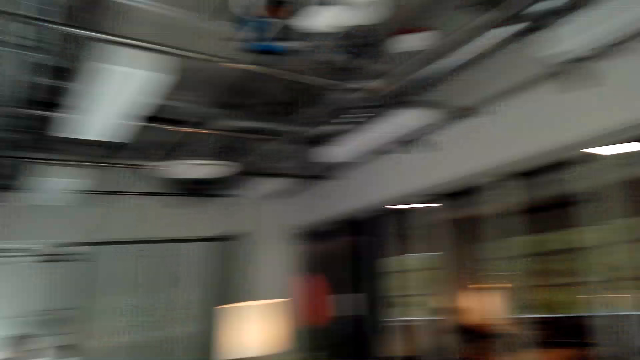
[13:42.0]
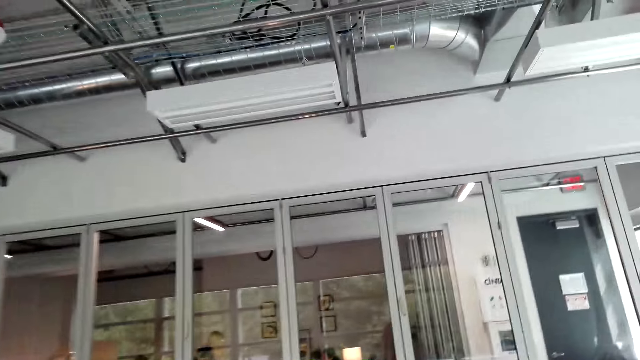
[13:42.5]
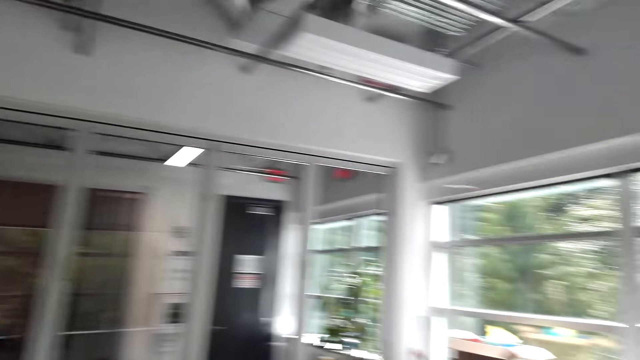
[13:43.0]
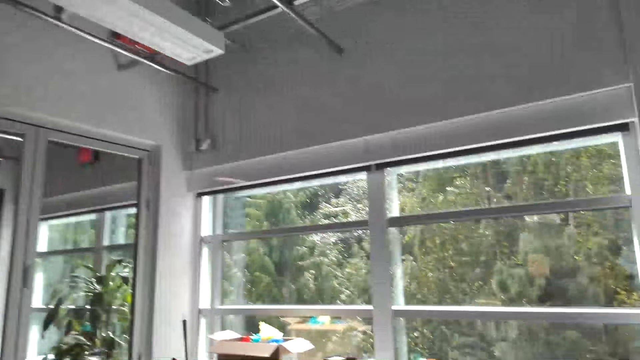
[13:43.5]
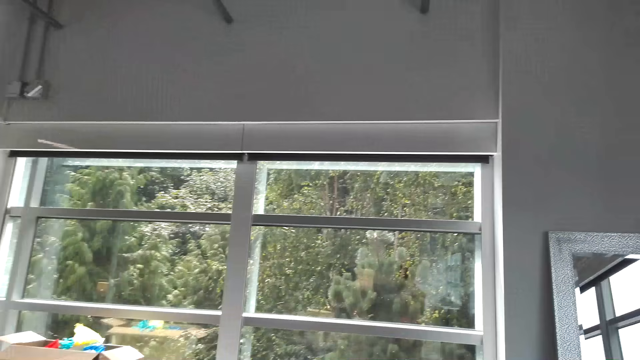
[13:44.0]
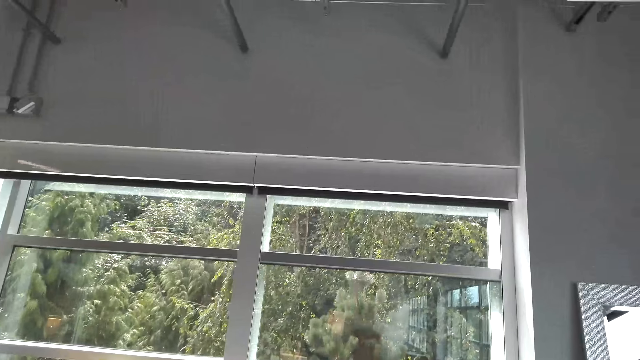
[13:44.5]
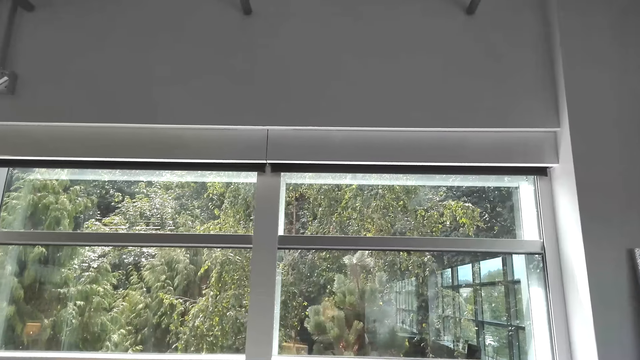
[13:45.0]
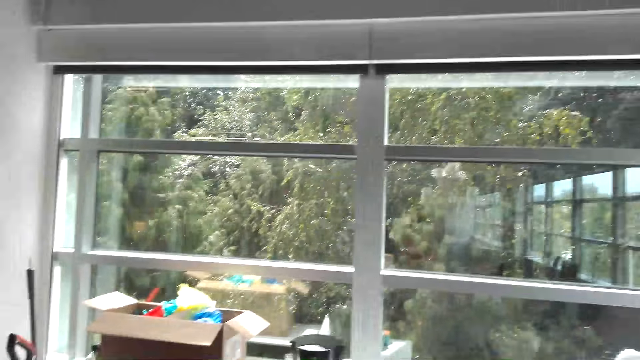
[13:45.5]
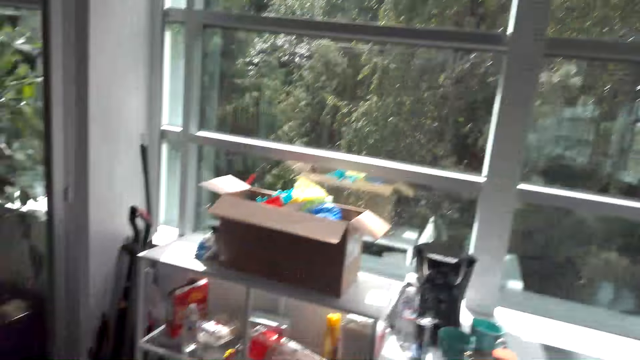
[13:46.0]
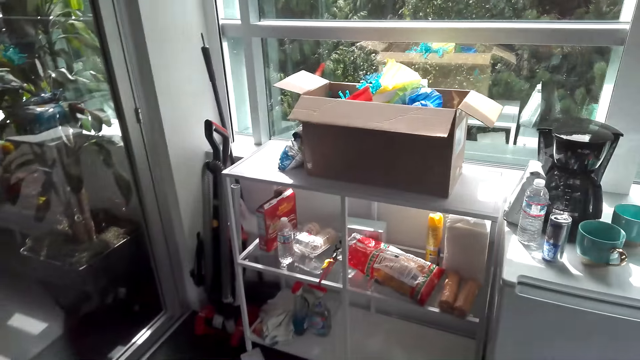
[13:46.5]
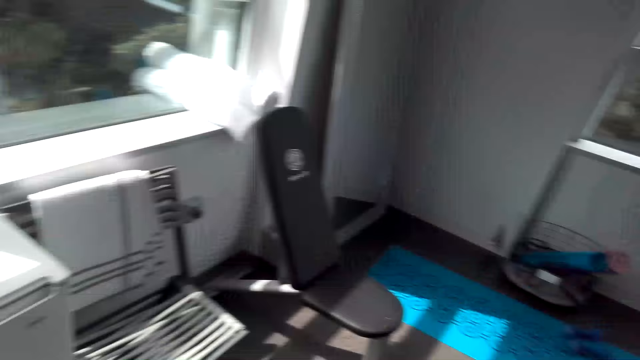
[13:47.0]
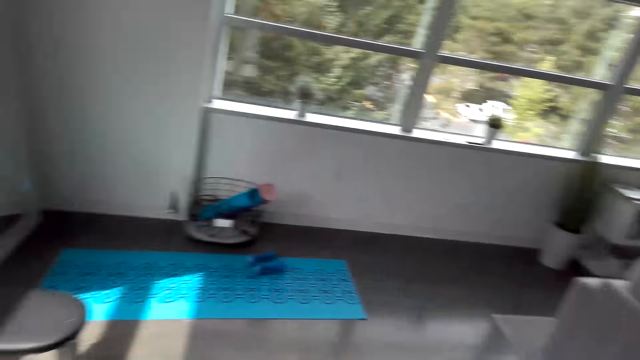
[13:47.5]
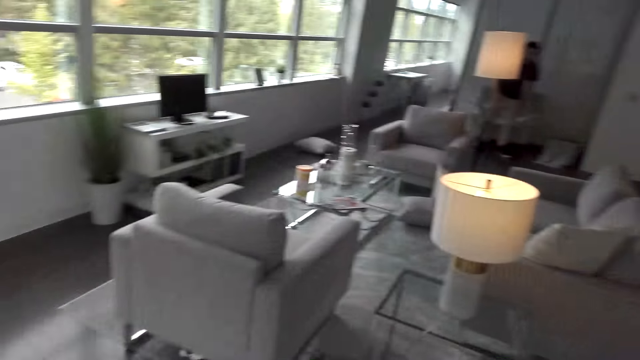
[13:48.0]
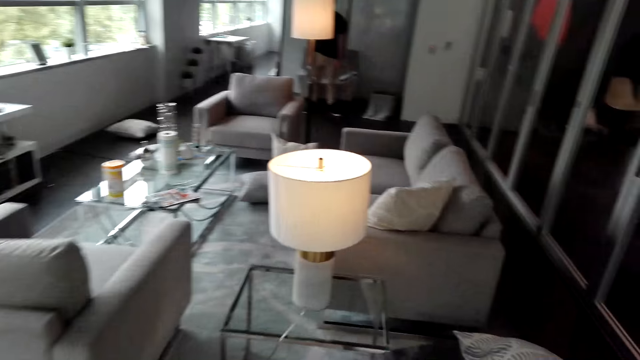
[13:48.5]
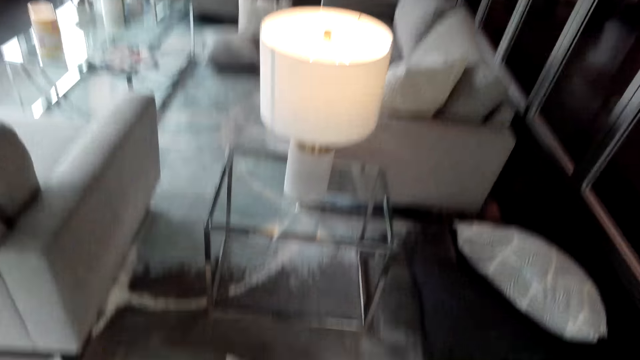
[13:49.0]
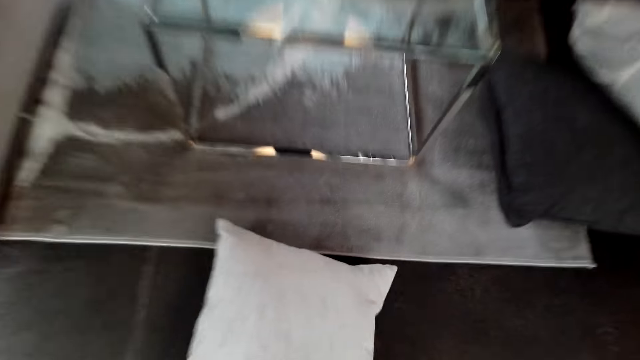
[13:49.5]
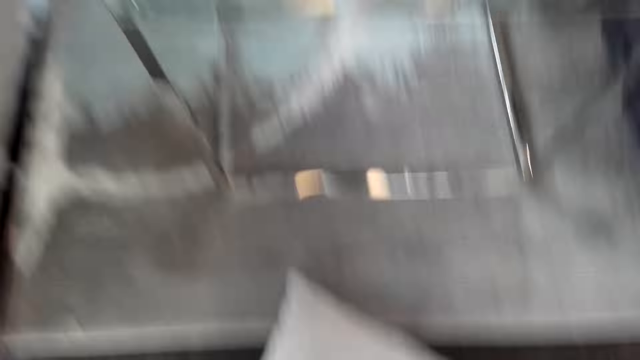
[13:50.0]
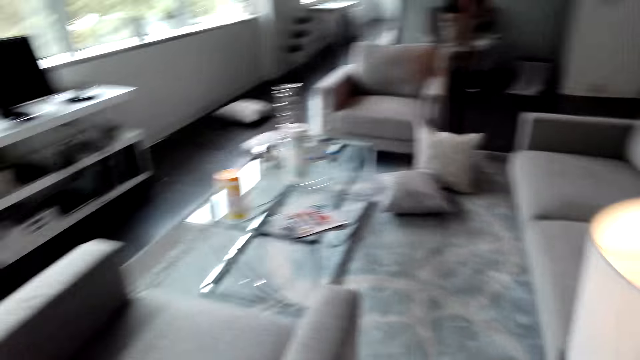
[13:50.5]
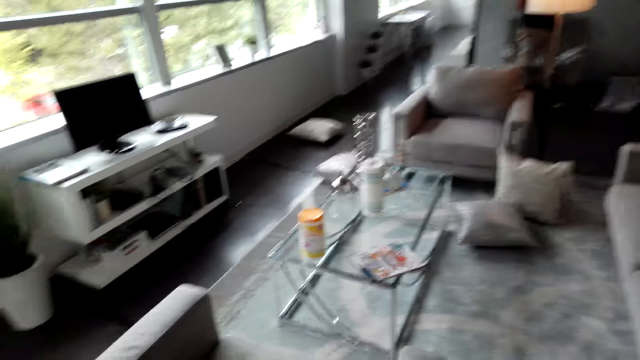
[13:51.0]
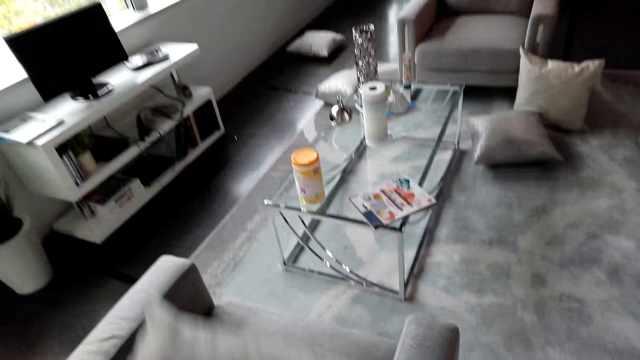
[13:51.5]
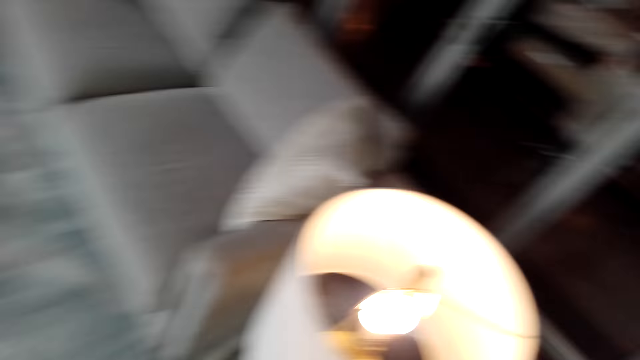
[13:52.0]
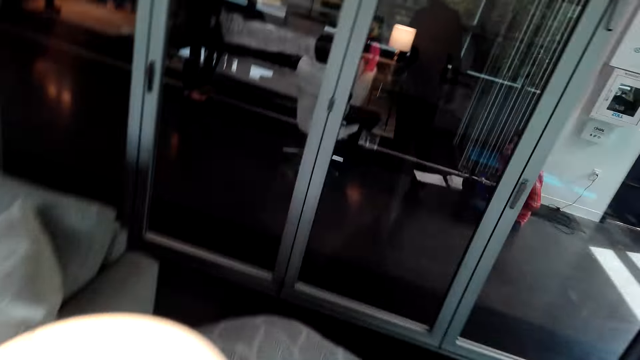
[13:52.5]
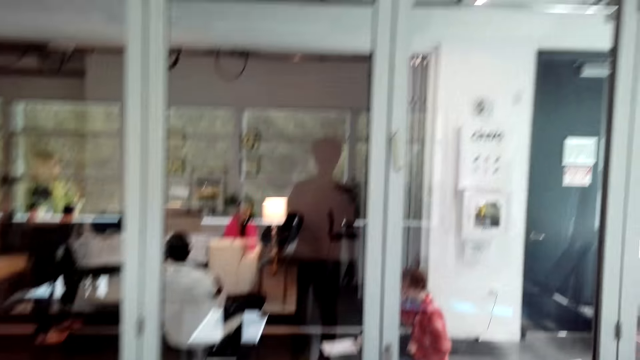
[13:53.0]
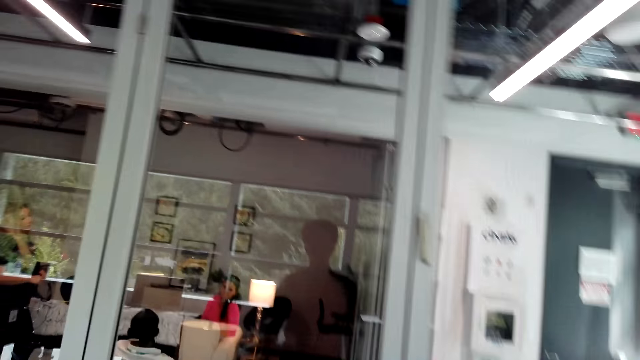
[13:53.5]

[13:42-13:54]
The camera wearer walks in the room. He picks up a pillow on the floor. He holds the pillow in his hands.

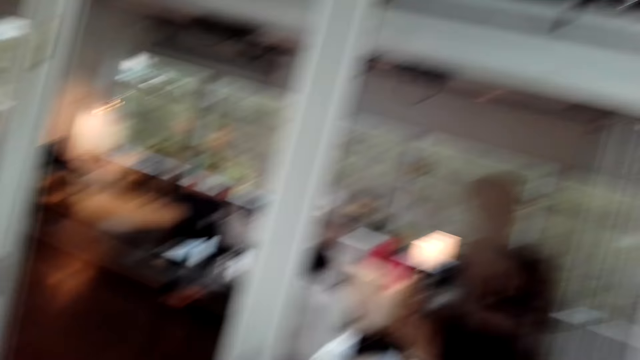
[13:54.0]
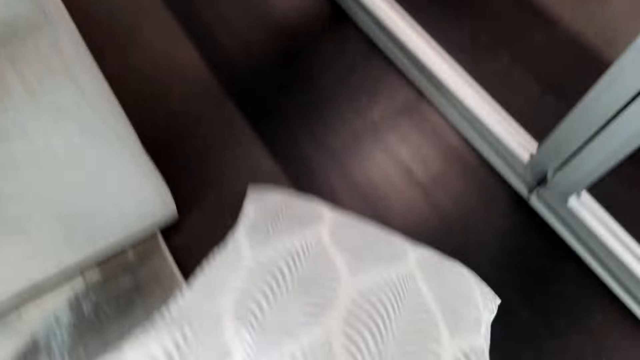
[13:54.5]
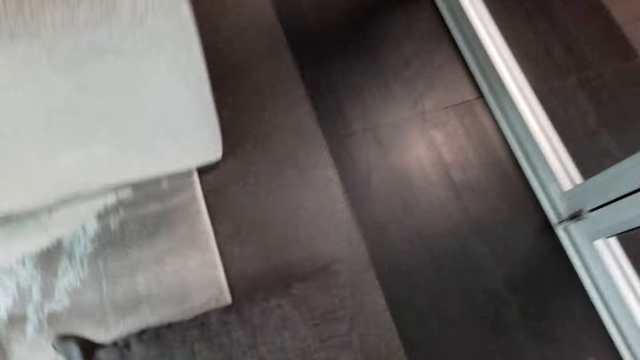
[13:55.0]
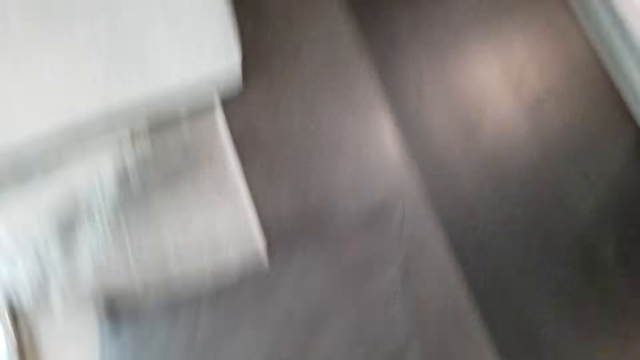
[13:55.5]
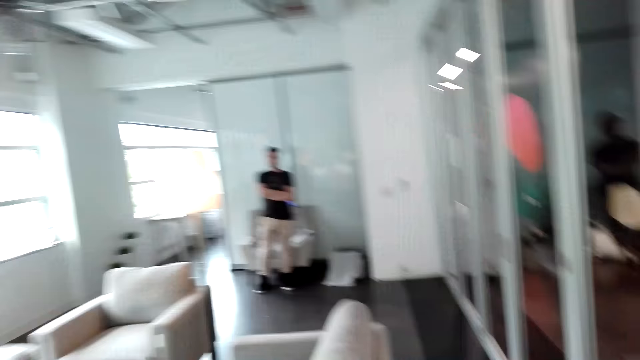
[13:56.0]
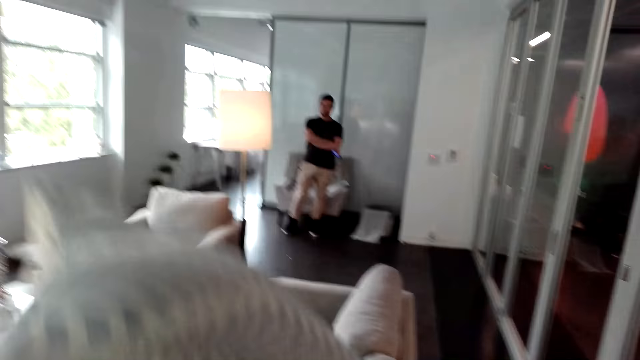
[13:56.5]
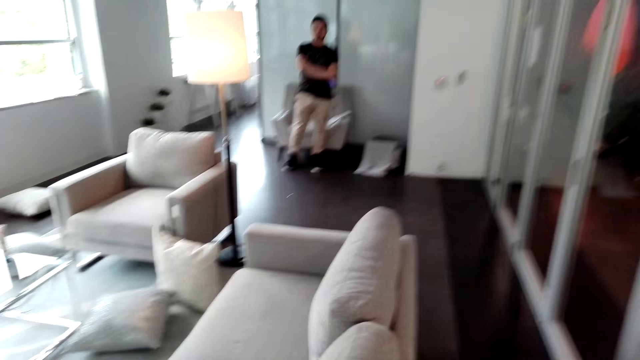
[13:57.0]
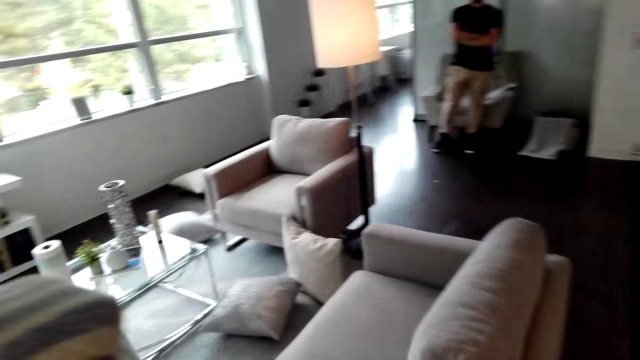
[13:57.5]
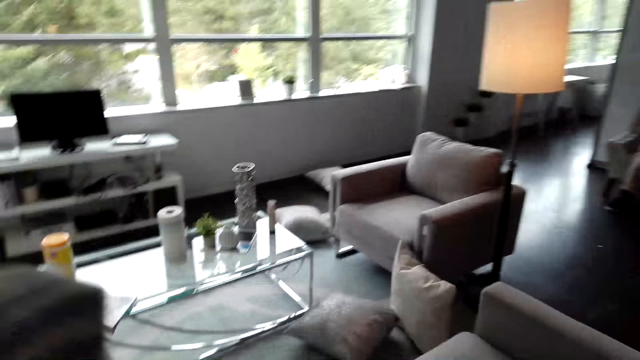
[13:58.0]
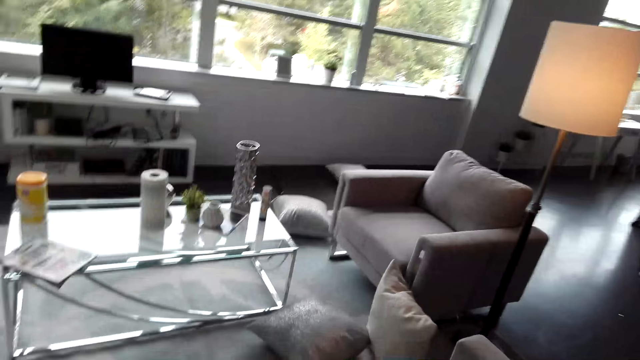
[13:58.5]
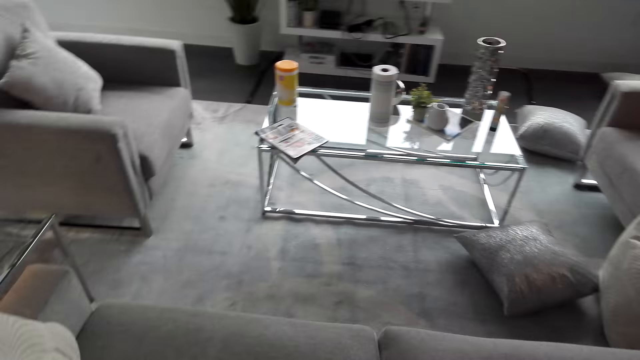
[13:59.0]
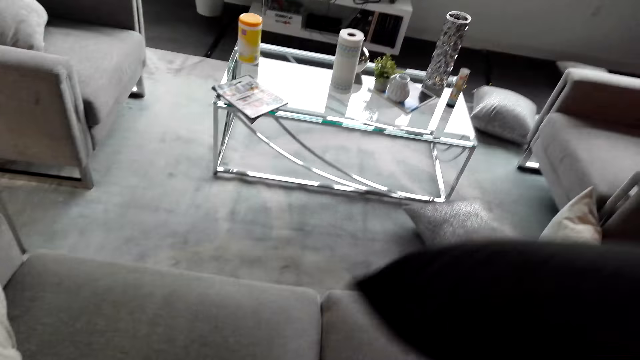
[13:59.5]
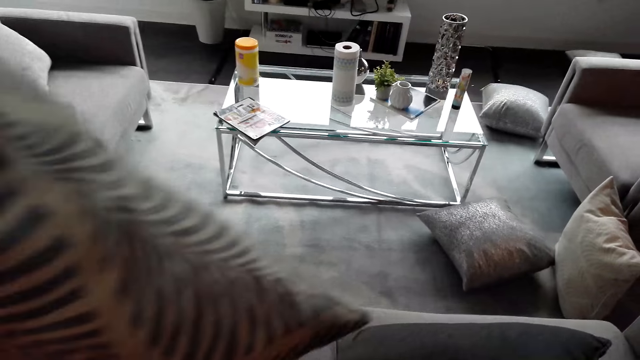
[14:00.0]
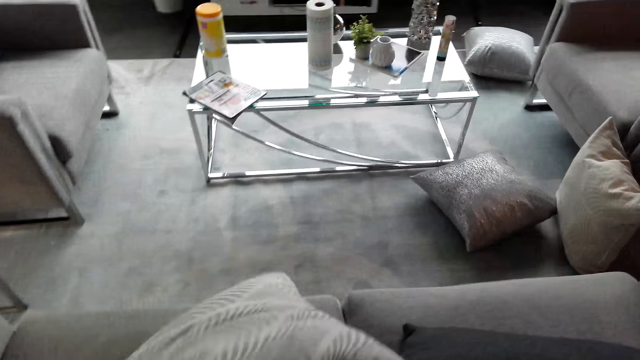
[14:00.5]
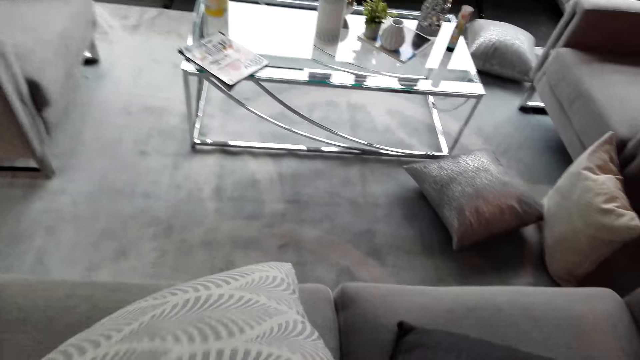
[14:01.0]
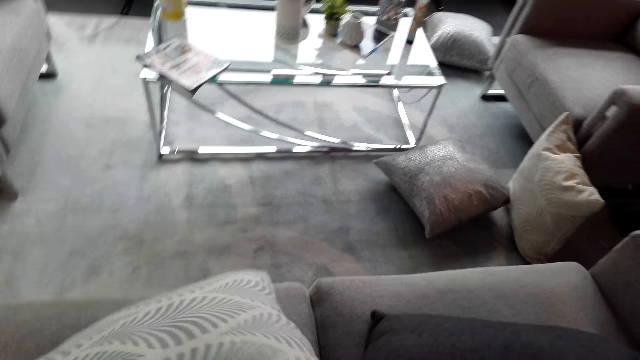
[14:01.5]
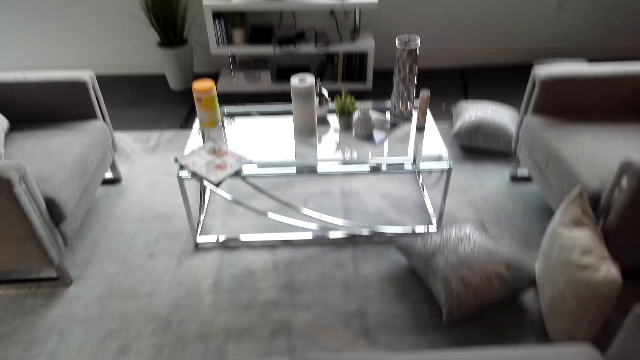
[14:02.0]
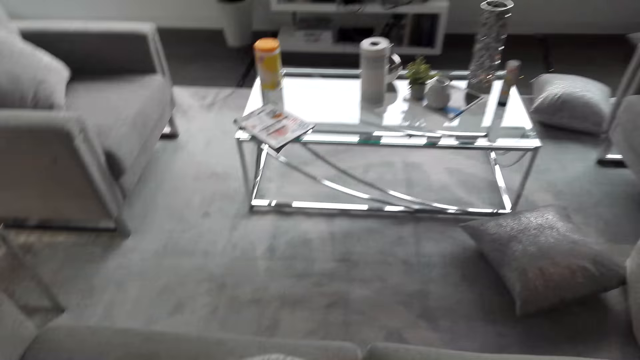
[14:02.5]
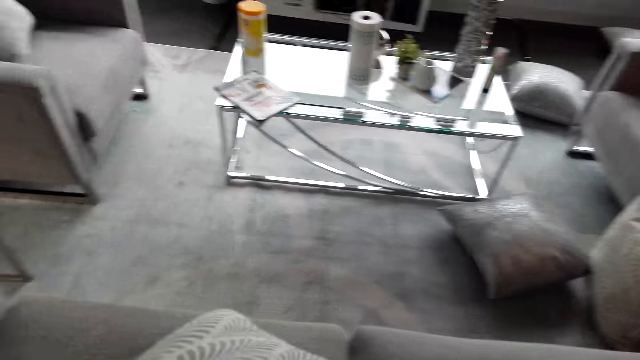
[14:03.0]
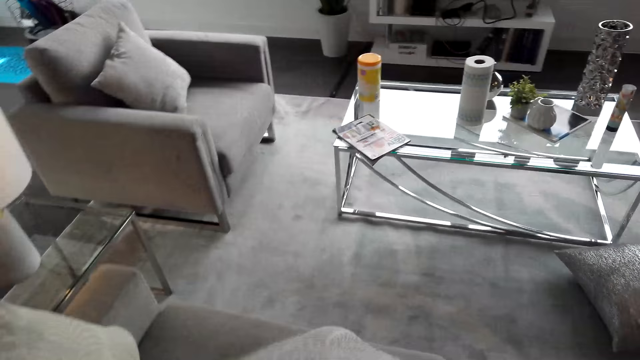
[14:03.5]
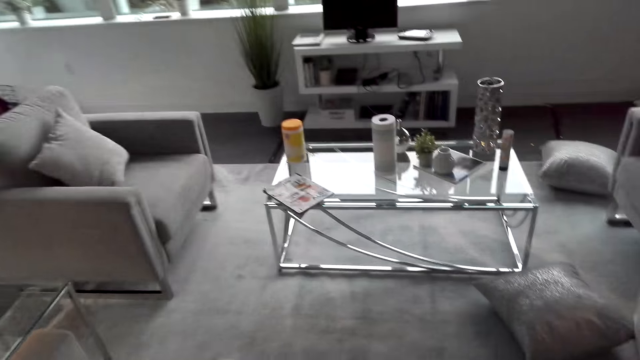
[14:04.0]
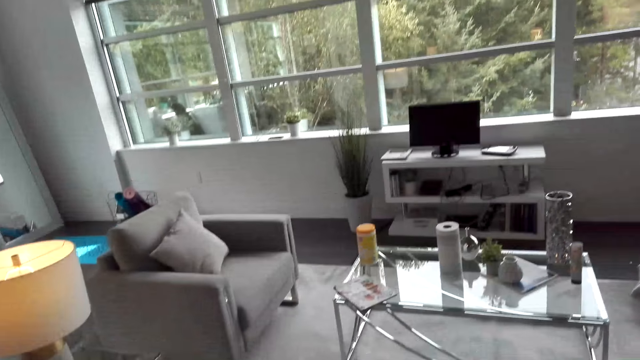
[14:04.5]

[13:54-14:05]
The camera wearer picks up a pillow on the floor. They move throw pillows on the couch. A person stands in the room. The camera wearer puts the pillows on the sofa.
